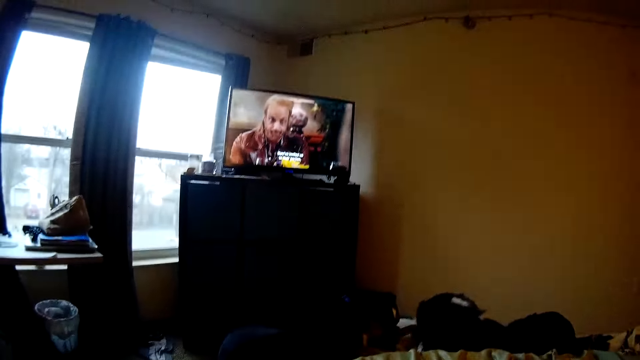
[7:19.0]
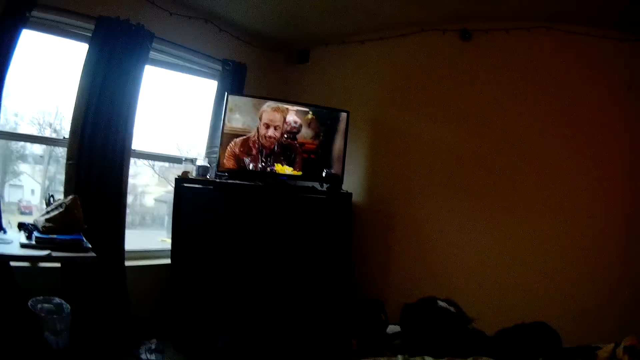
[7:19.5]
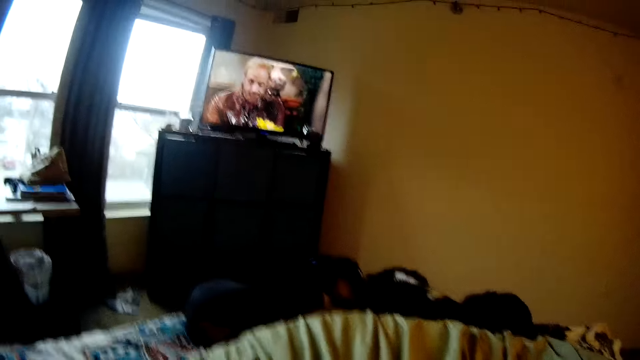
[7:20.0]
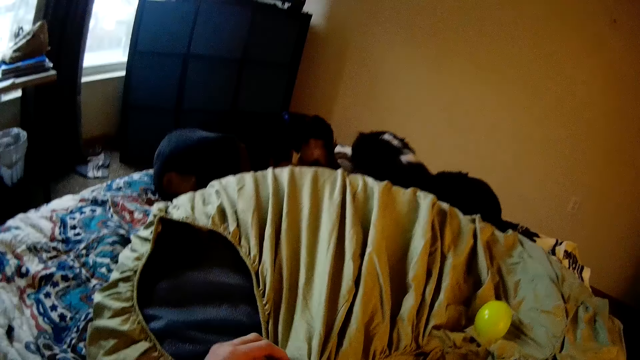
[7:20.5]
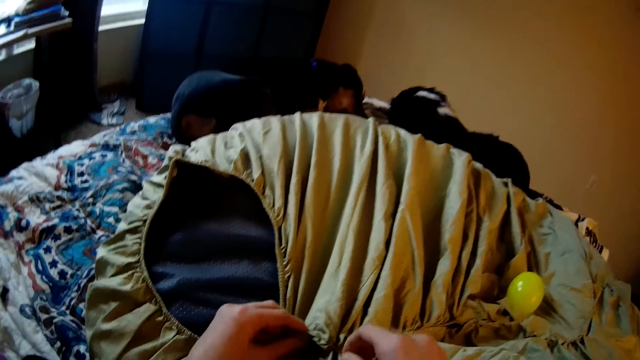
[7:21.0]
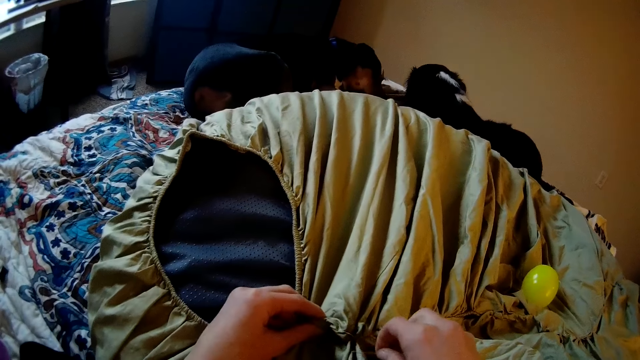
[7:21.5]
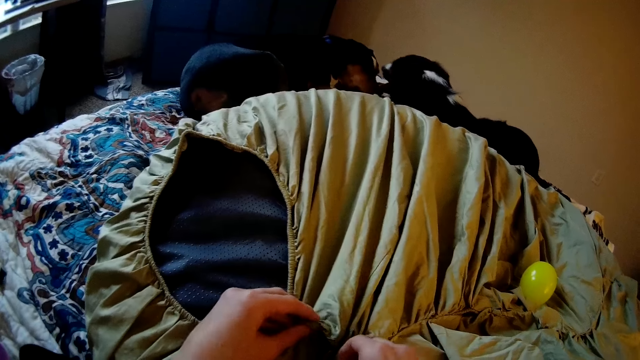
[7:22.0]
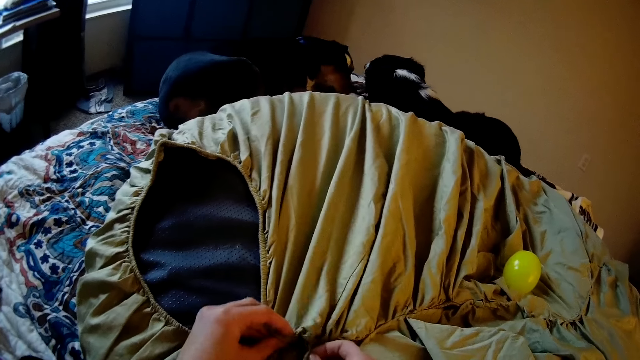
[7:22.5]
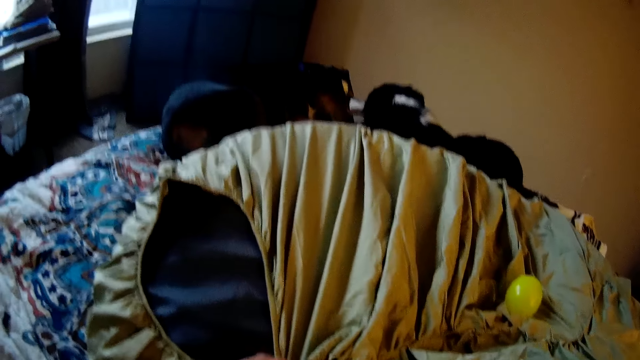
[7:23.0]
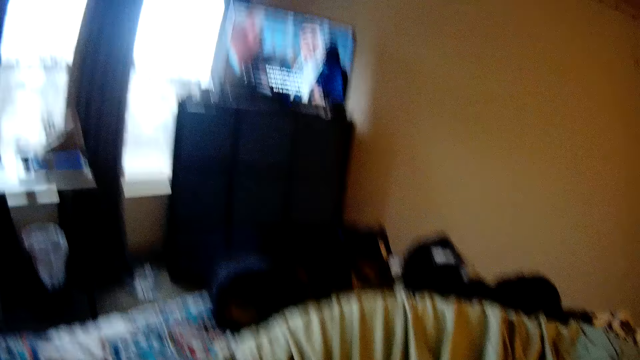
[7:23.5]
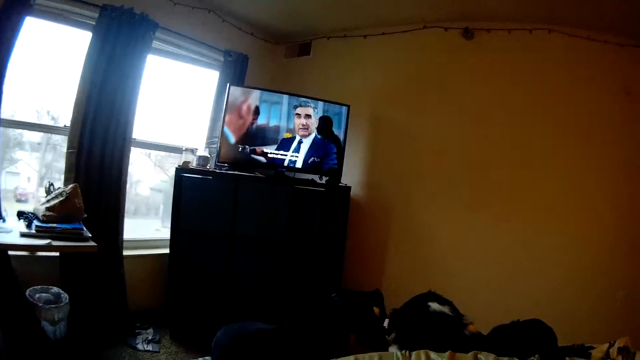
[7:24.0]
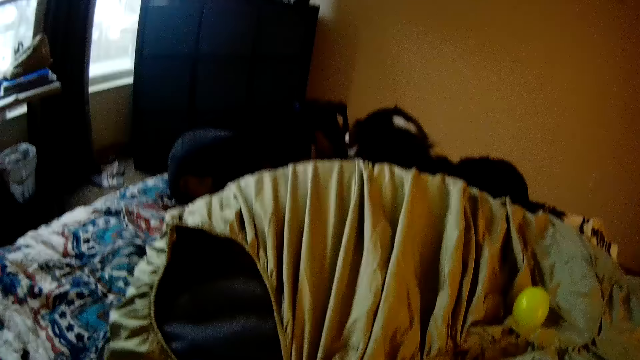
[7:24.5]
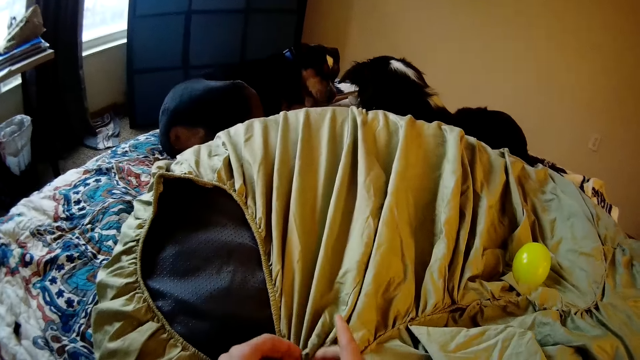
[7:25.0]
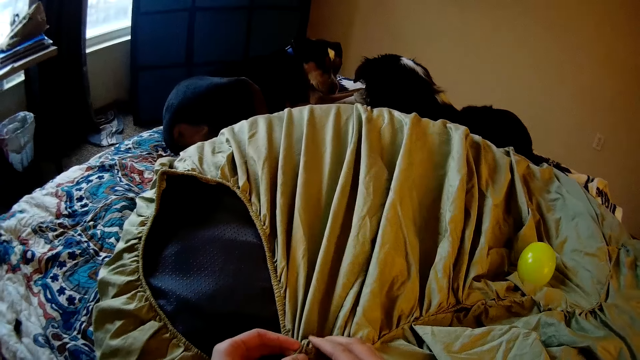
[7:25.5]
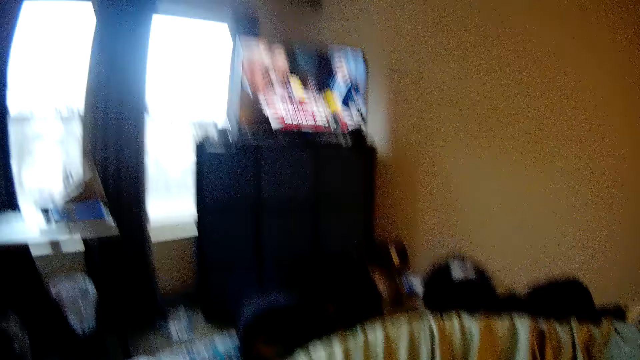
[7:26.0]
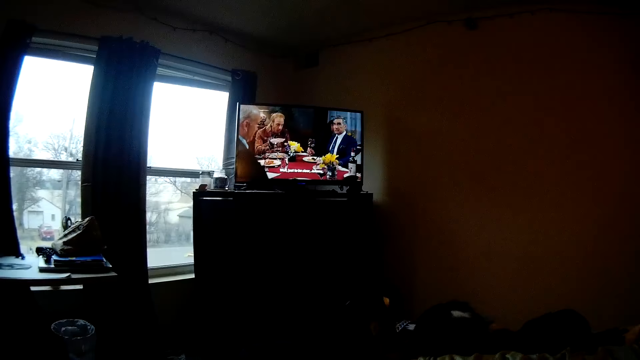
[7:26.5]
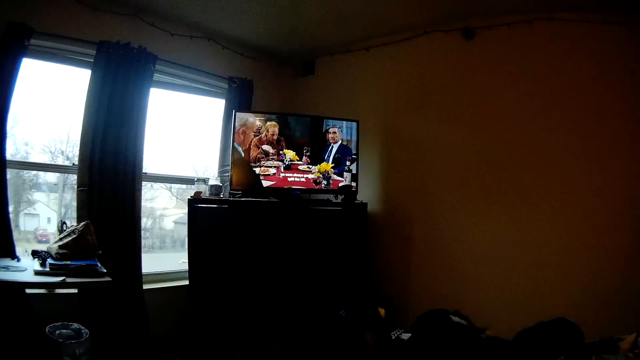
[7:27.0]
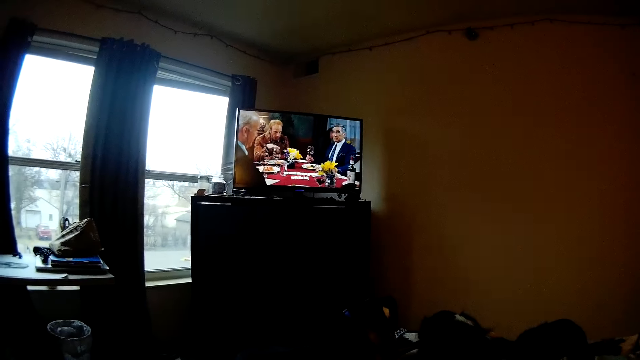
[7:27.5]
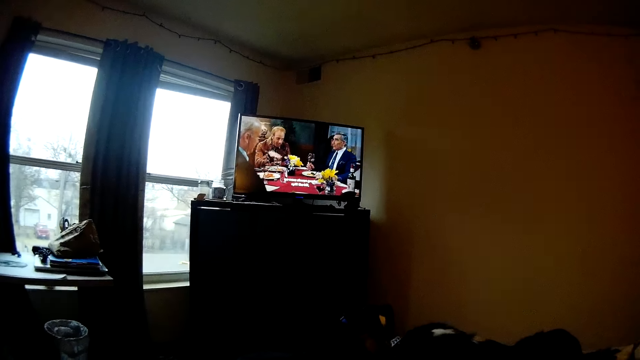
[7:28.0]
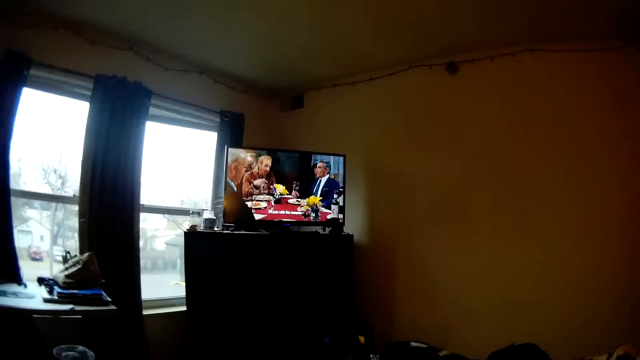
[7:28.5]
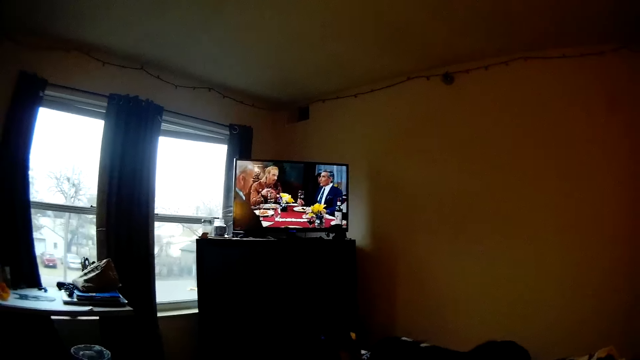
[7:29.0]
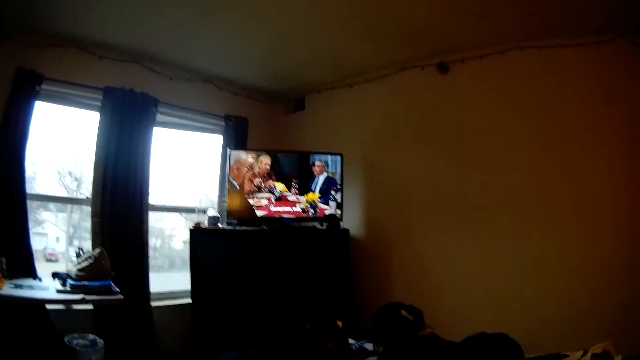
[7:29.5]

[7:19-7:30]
The camera wearer turns around the room. She raises her head to view the TV while sewing. She sews with her hand. She turns around the room. She sews with her hand. She turns around the room.

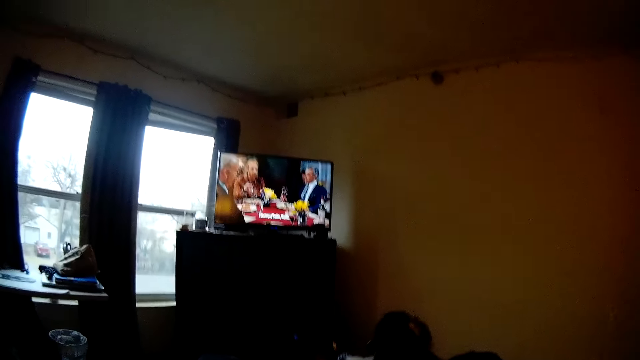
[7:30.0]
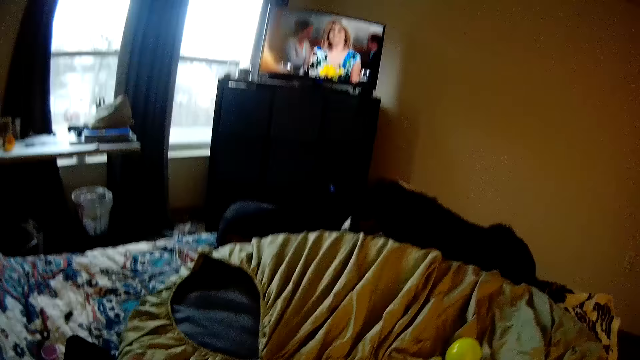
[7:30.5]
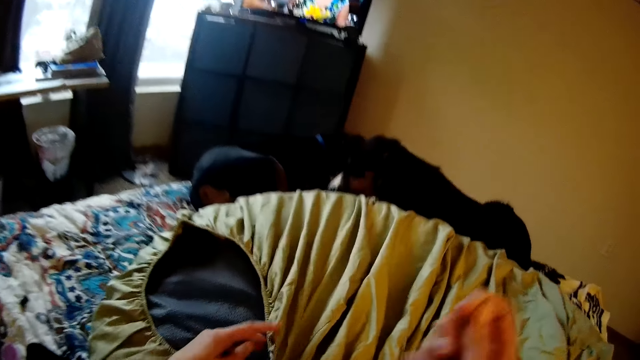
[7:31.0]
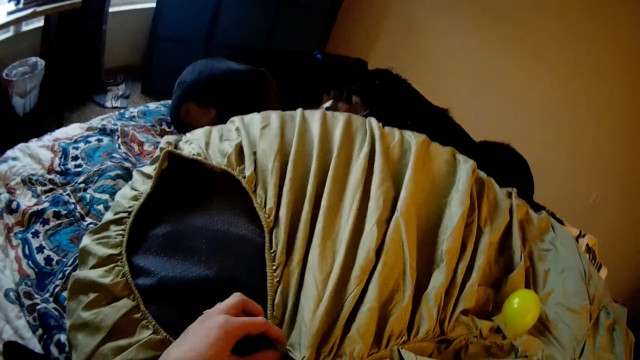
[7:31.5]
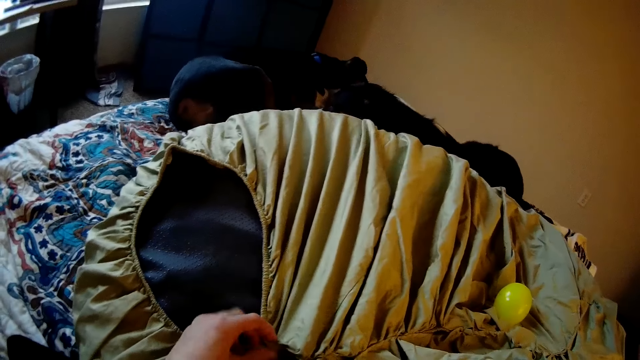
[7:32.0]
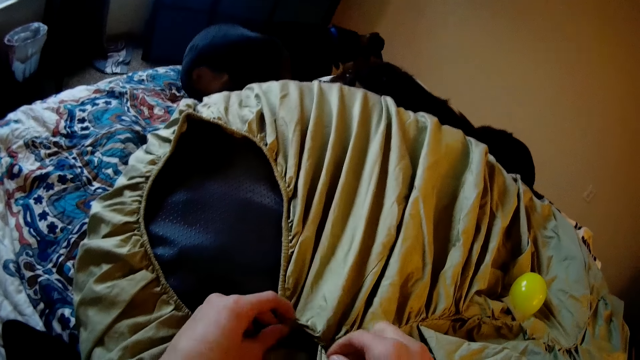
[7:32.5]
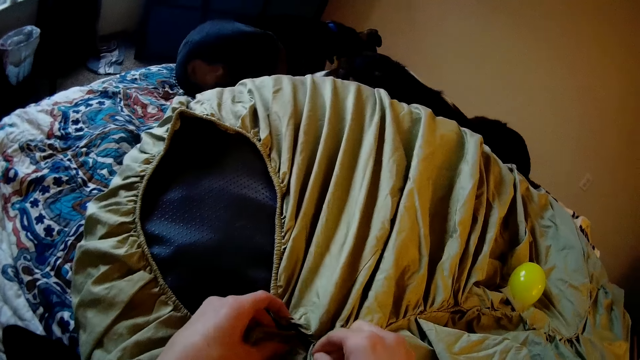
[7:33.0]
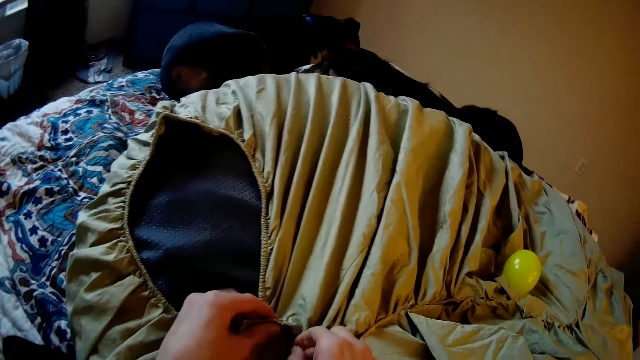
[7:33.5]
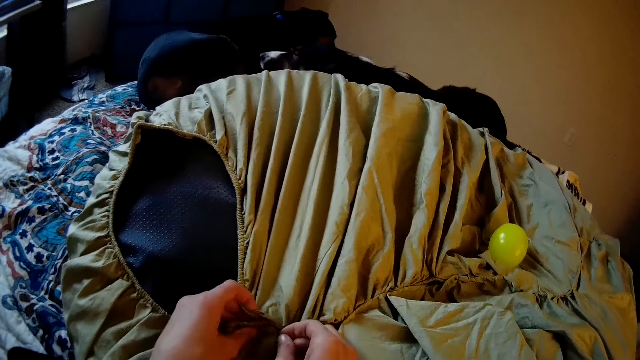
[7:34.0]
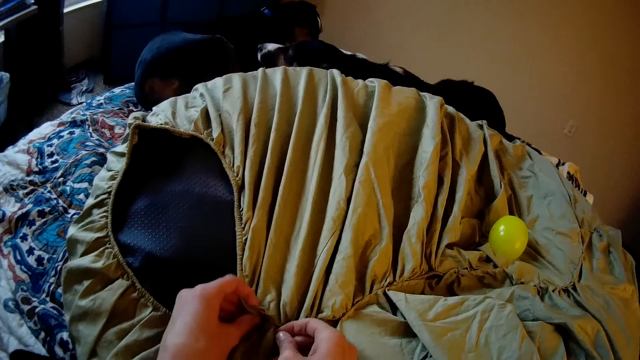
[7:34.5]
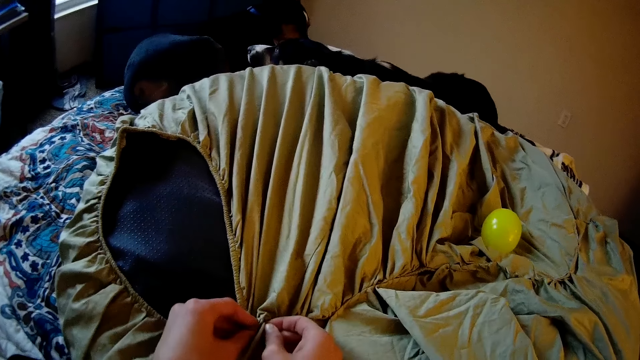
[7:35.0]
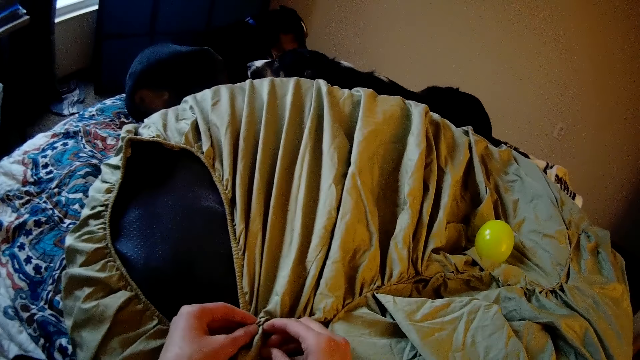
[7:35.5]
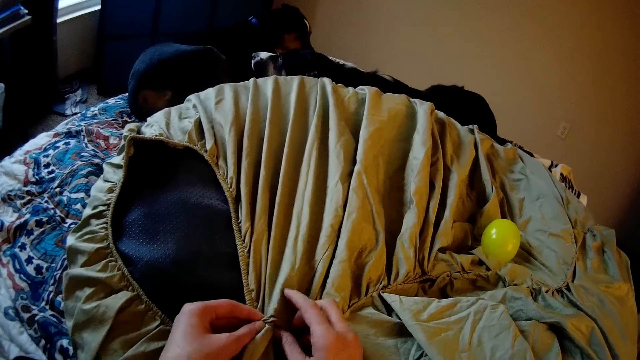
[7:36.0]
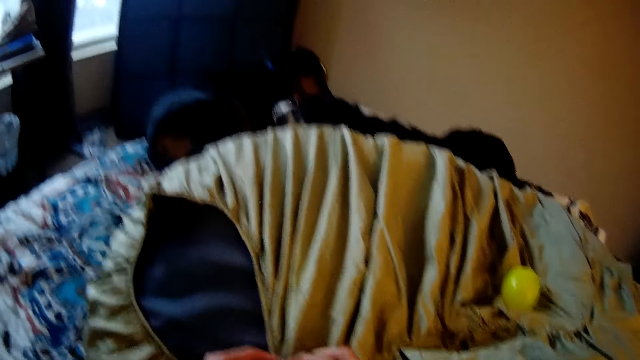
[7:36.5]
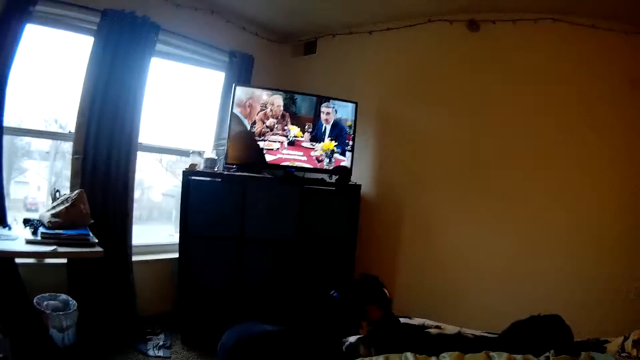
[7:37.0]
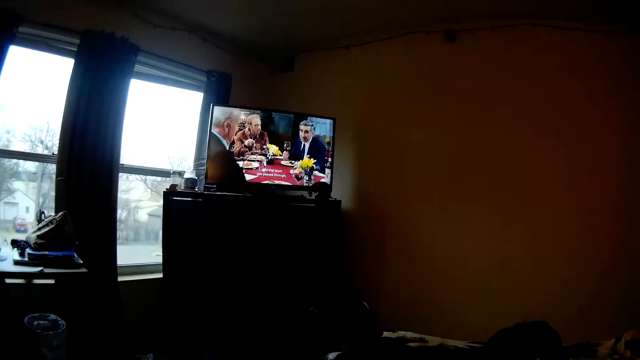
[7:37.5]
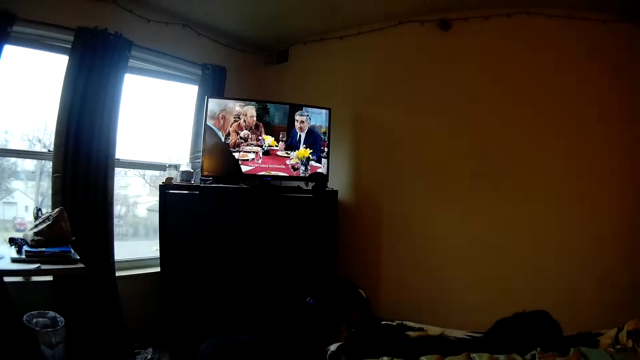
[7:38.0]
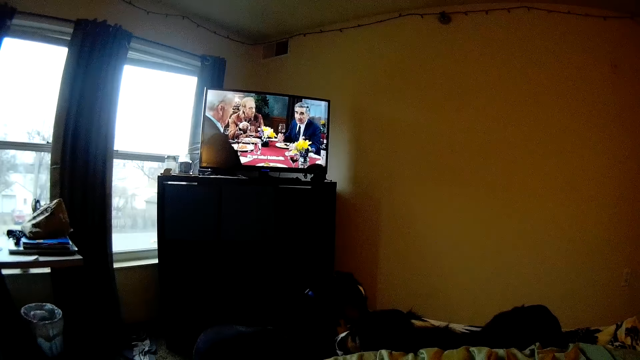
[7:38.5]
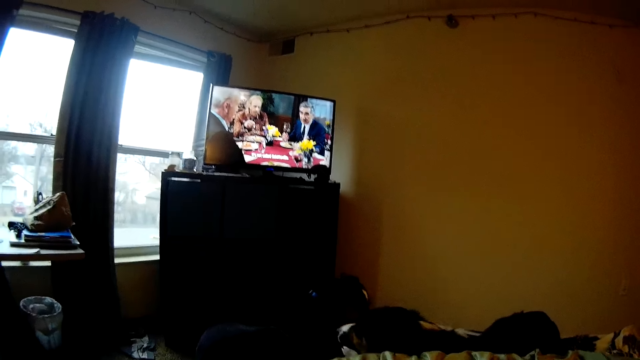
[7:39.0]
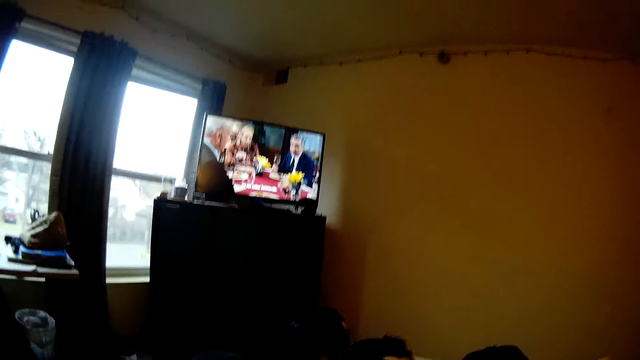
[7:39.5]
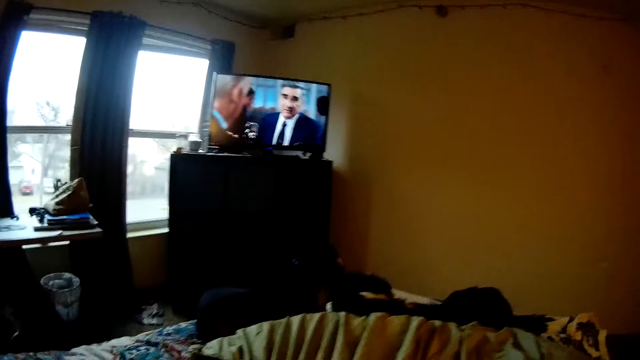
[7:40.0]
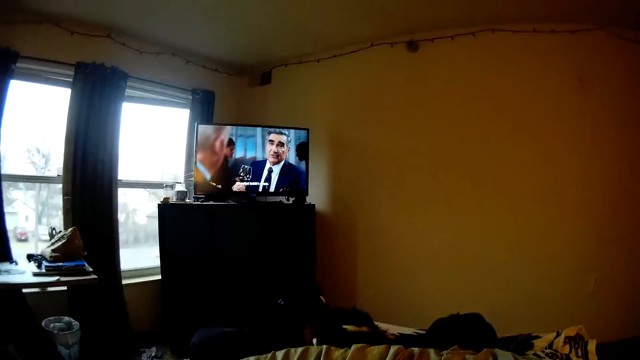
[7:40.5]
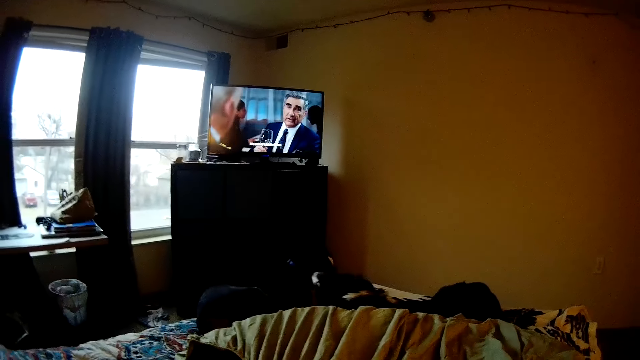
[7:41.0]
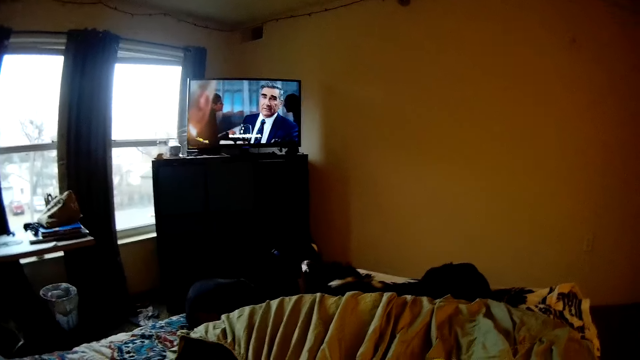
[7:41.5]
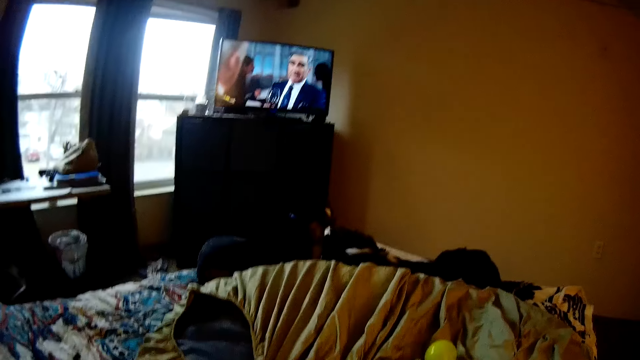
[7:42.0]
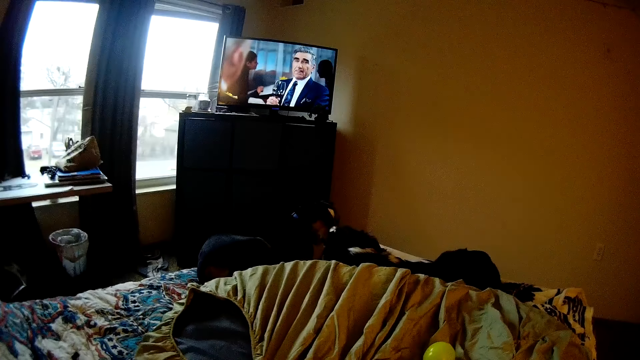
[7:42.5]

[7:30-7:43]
The camera wearer brings down her head. She pulls a thread on the cloth. She sews with her hand. She turns around the room. She raises her head to view the TV while sewing.
